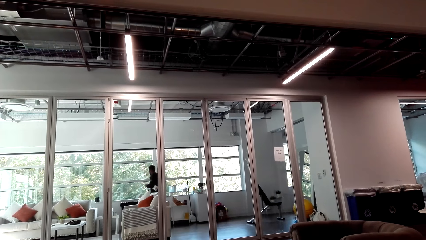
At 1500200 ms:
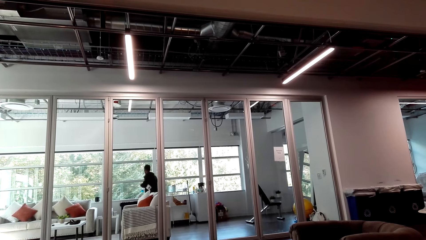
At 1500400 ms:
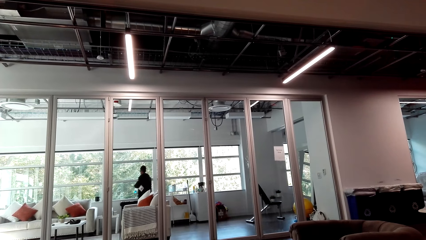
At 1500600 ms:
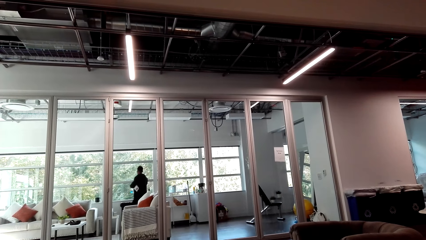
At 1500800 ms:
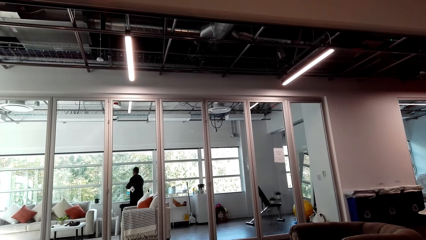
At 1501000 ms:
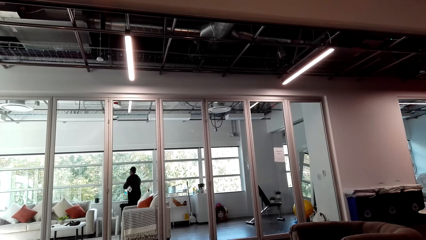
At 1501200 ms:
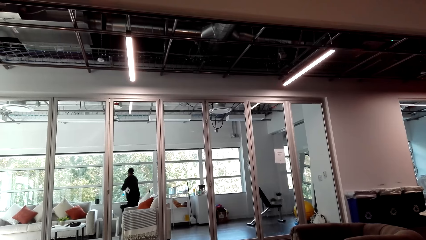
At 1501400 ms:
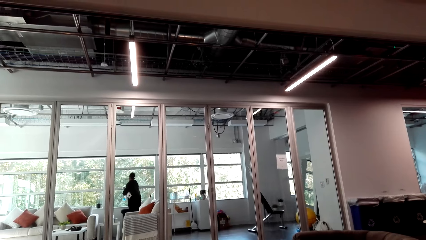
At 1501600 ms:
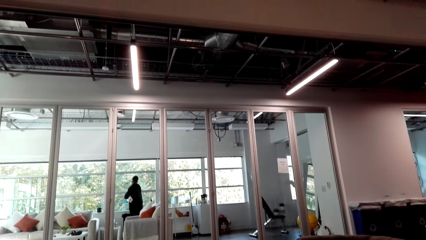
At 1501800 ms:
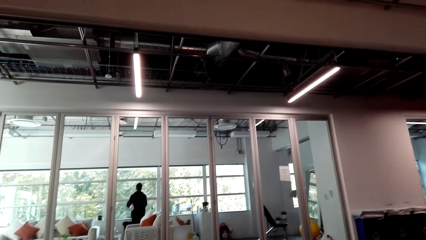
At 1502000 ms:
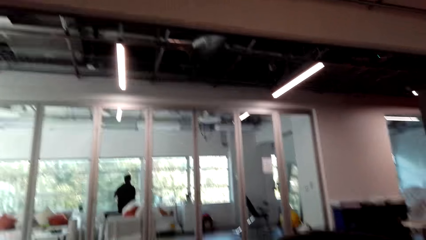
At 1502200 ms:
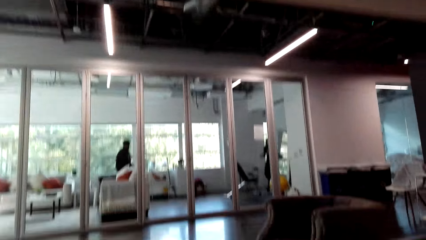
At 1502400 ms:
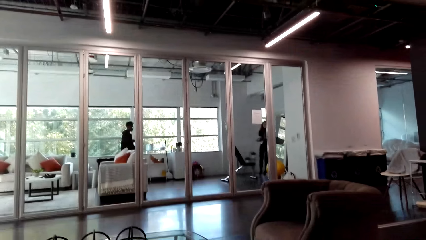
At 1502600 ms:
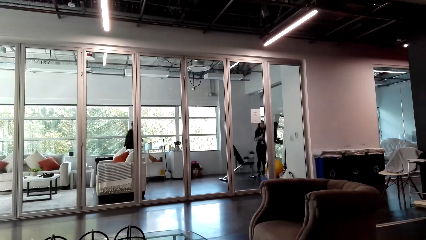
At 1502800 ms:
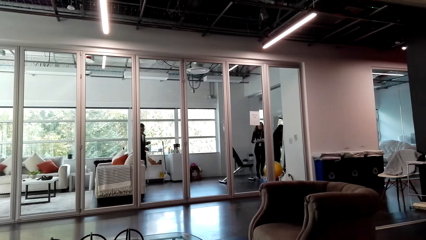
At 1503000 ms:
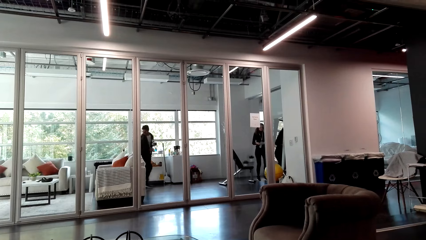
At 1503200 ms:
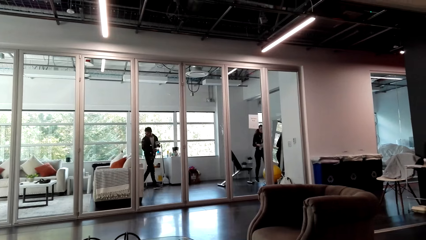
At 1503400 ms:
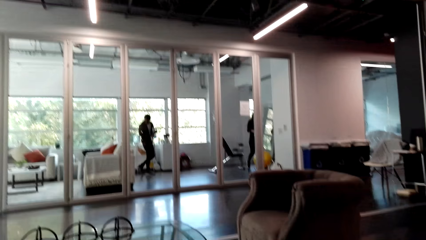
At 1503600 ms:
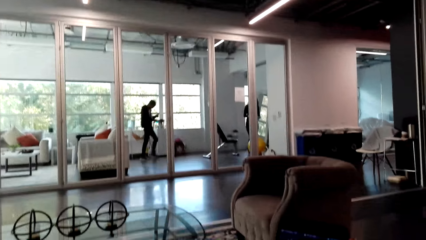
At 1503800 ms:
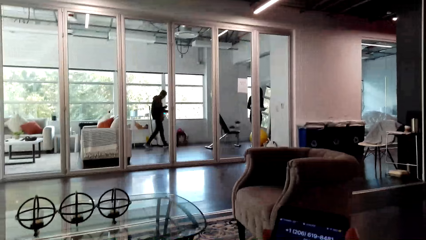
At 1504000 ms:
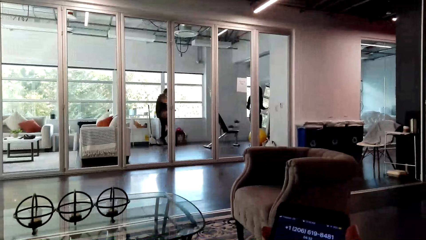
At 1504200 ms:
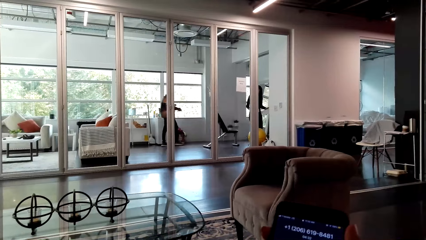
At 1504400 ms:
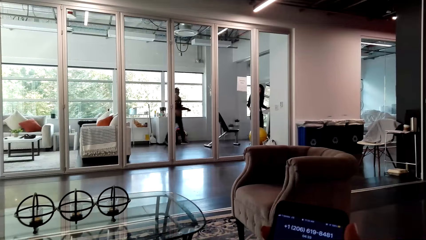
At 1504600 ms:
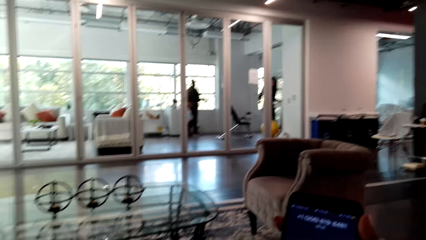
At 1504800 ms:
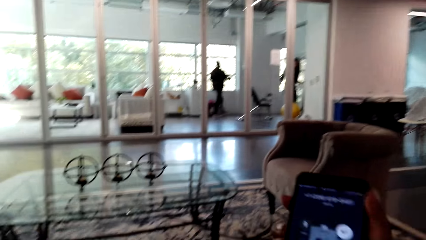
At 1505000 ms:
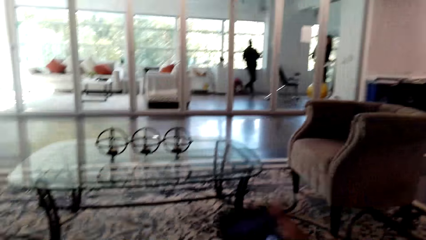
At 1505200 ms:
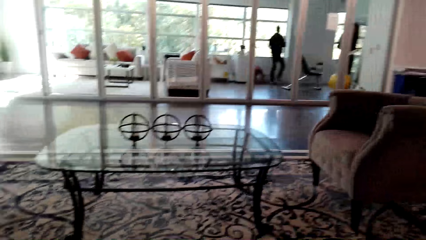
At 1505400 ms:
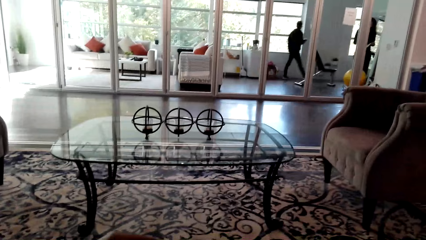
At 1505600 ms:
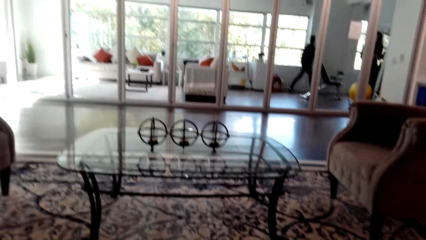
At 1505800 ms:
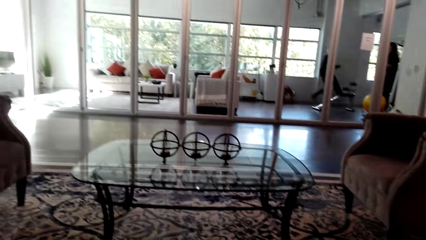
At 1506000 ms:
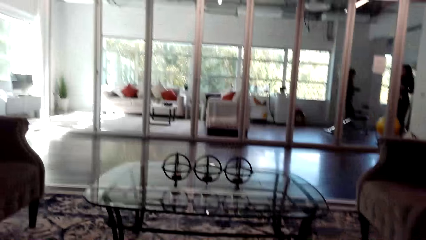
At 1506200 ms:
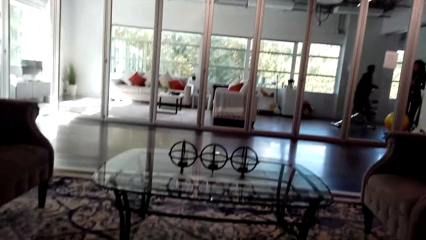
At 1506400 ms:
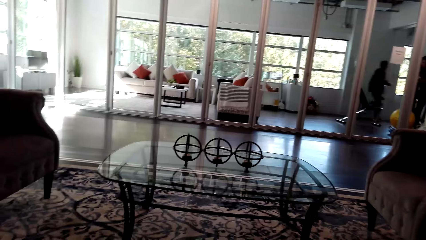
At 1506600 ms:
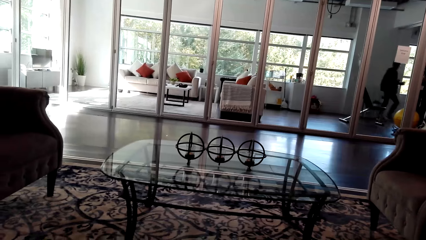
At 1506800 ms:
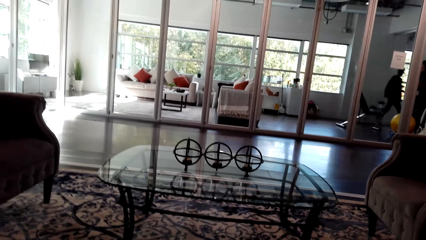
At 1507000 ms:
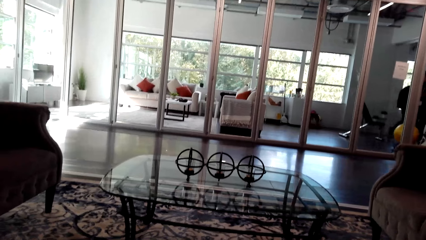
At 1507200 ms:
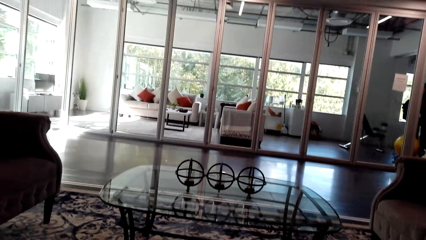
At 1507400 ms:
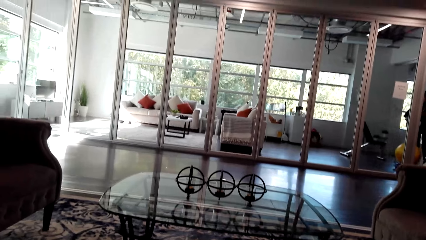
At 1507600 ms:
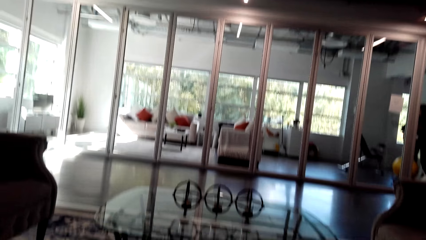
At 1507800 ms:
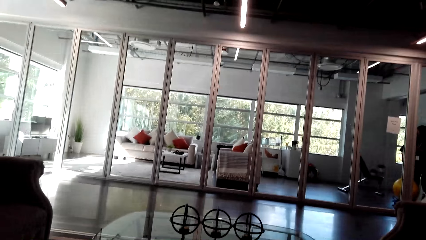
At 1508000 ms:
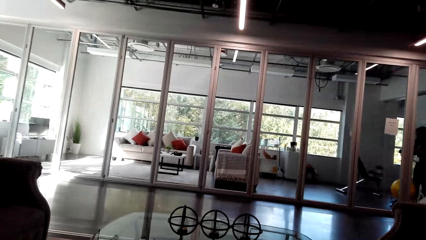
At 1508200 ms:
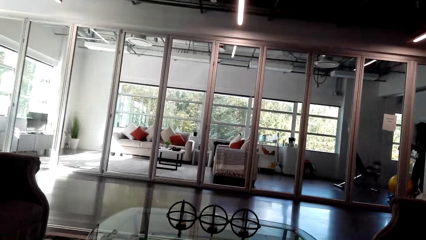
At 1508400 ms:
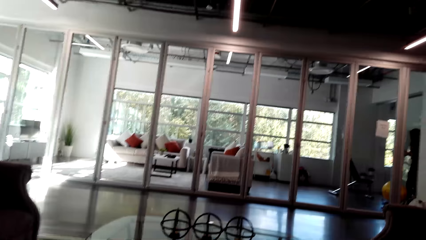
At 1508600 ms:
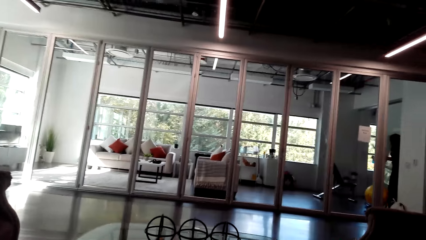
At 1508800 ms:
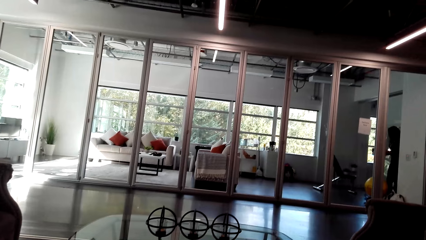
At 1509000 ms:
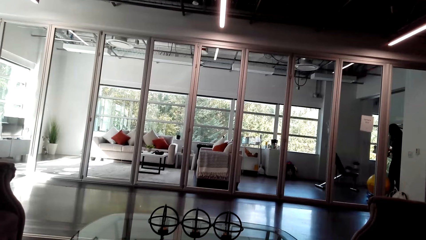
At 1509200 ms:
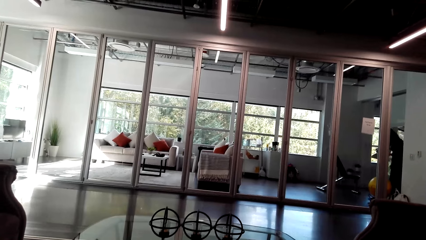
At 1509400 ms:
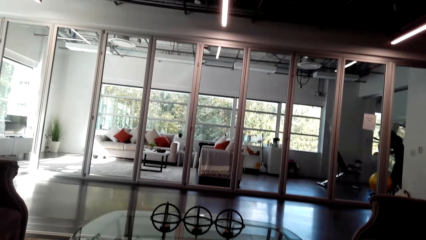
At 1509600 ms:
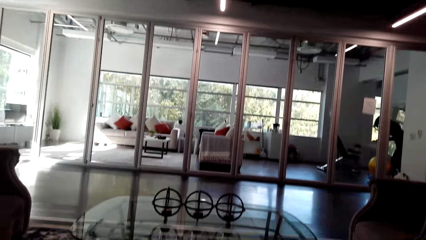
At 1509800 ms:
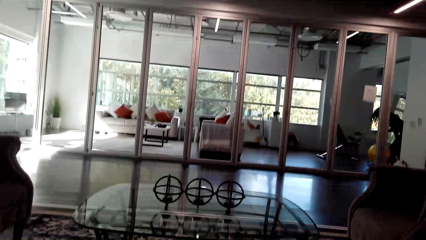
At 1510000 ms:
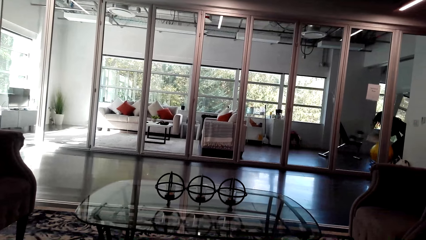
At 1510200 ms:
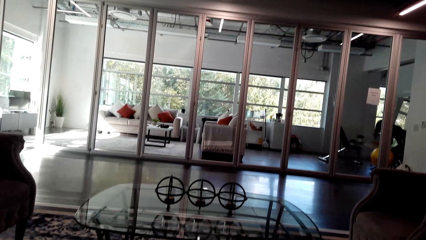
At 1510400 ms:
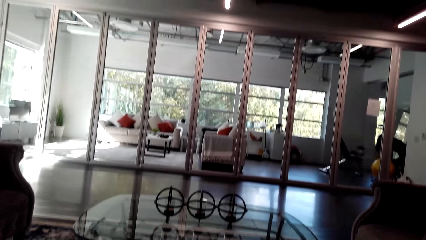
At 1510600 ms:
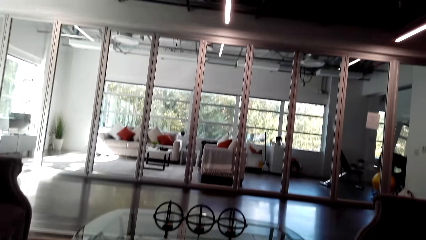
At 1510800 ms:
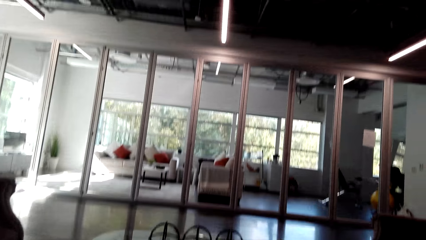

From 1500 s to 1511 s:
The camera wearer operates a phone. They put down the phone.

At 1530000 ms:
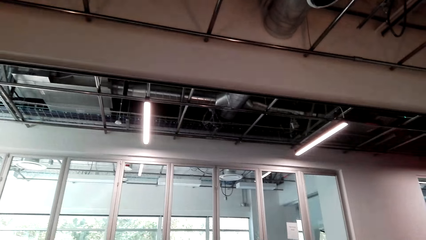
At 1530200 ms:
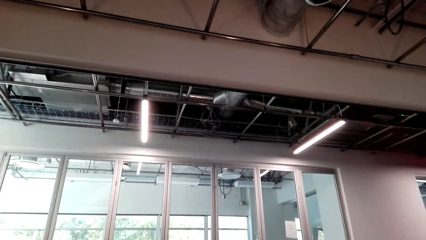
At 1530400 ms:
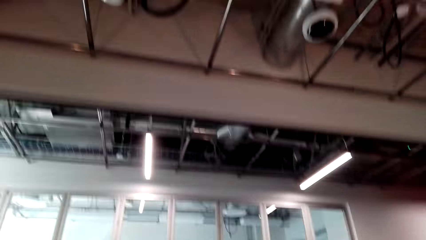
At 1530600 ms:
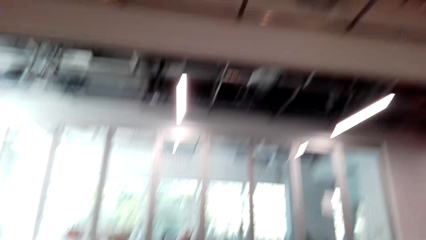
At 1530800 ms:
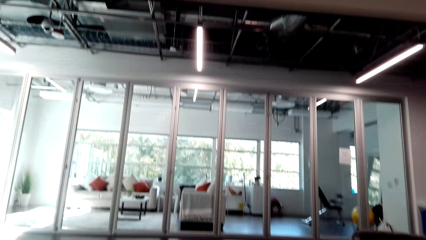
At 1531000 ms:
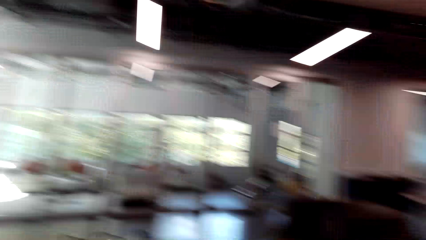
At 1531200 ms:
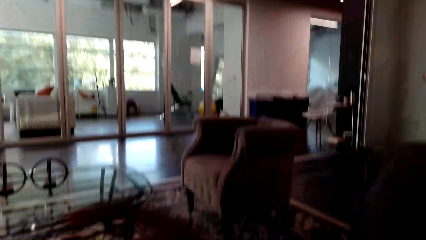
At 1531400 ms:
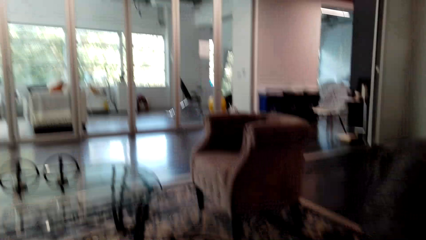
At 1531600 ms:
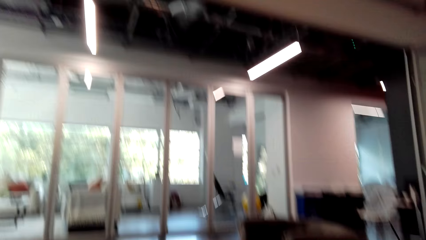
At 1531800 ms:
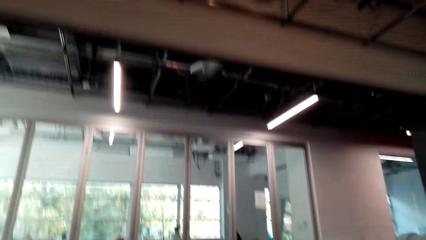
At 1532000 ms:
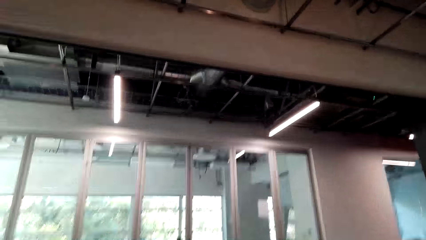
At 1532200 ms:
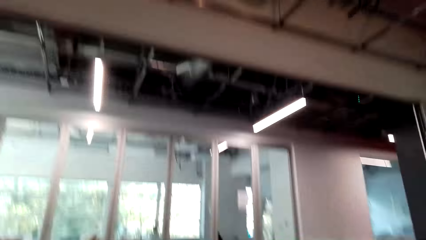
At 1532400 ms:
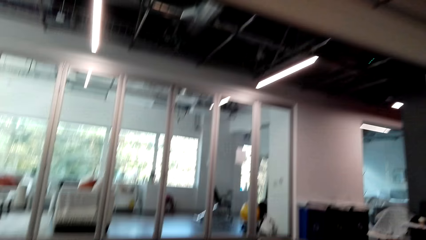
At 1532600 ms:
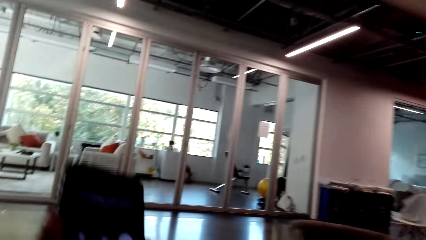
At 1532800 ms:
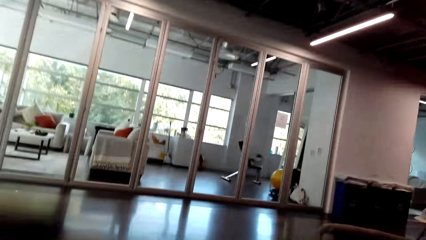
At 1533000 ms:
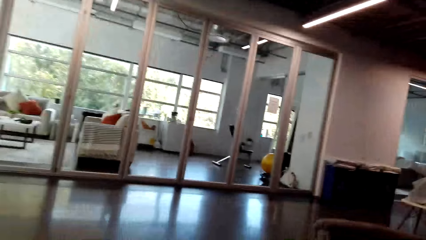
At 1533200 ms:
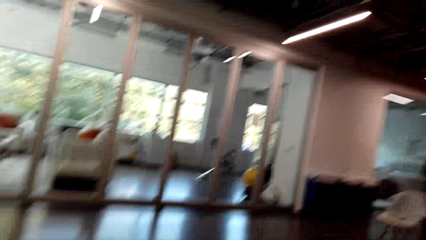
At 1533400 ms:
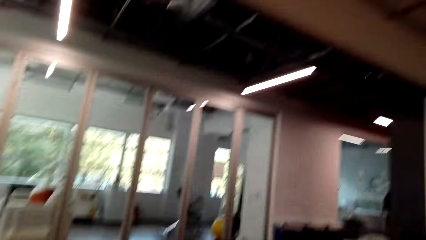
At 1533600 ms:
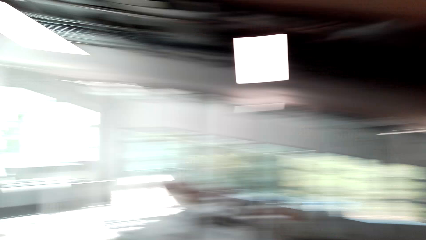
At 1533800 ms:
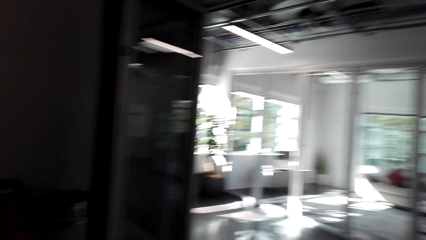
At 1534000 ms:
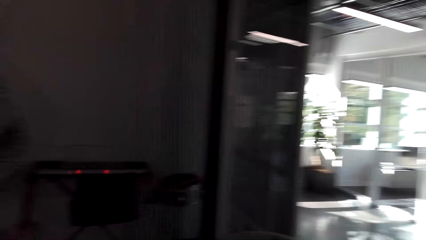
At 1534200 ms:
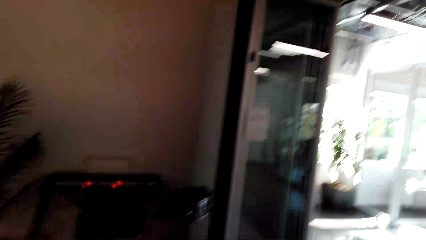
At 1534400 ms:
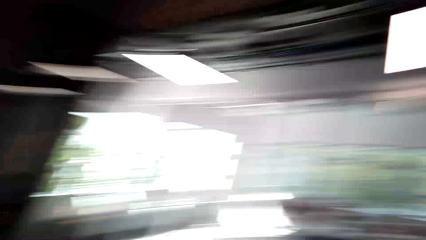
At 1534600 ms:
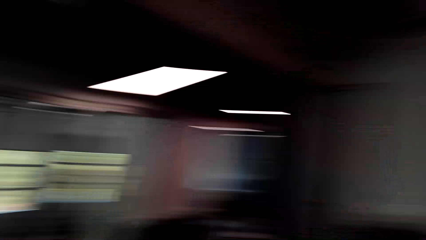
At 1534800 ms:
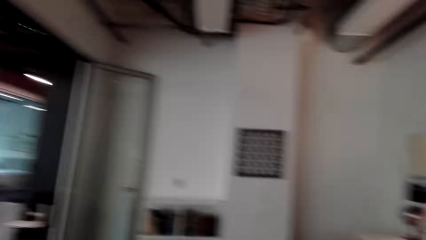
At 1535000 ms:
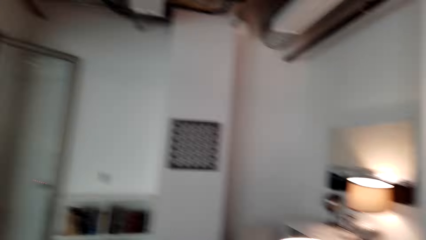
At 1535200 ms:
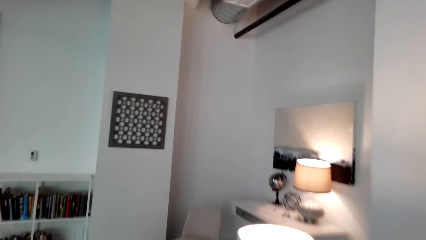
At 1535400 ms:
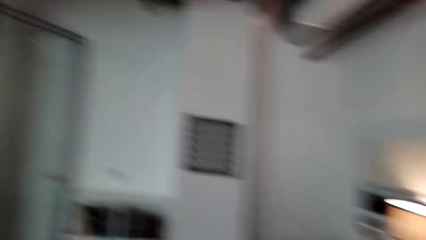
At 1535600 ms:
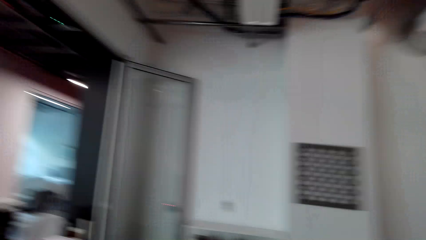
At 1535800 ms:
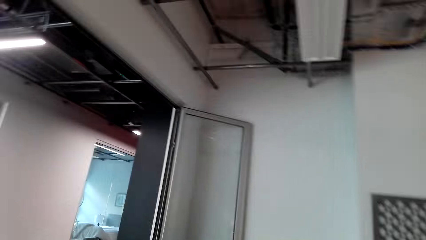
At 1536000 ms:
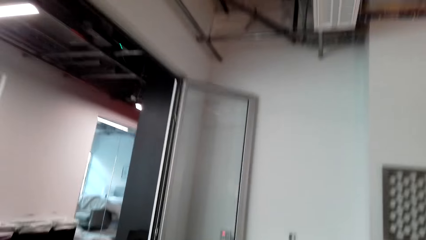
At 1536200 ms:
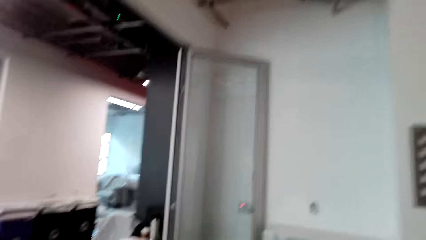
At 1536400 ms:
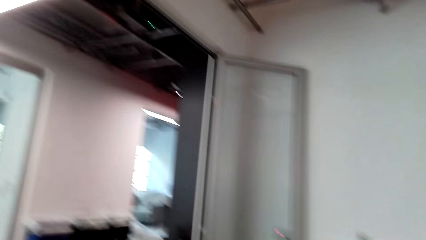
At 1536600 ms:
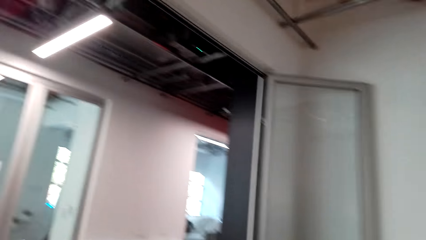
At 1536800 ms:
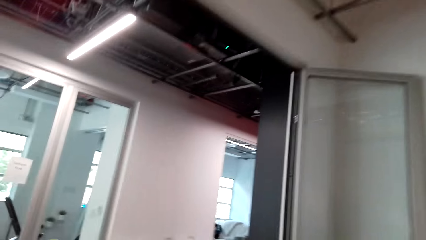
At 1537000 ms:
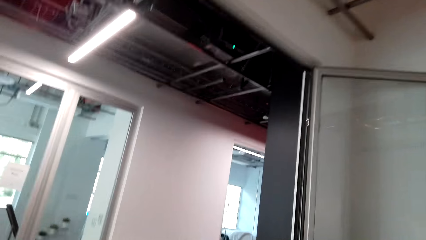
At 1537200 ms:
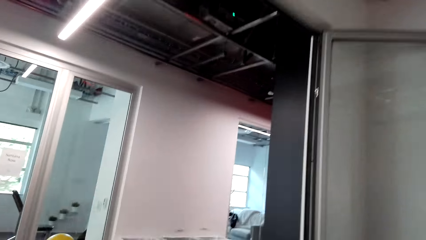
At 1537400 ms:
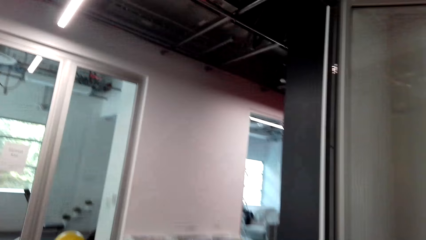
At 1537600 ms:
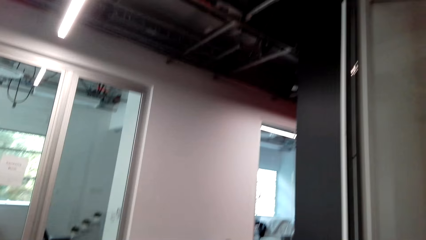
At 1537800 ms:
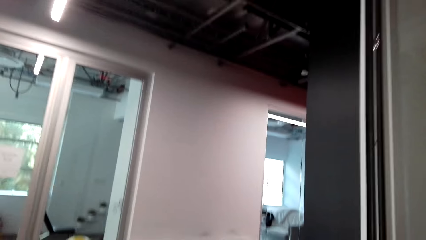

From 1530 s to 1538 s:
The camera wearer stands up. They lift the phone. They walk around the house. They look around.
